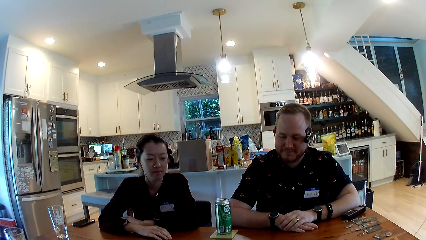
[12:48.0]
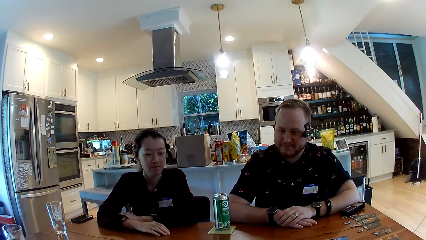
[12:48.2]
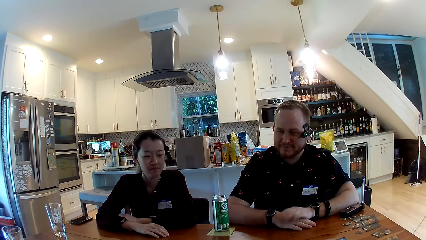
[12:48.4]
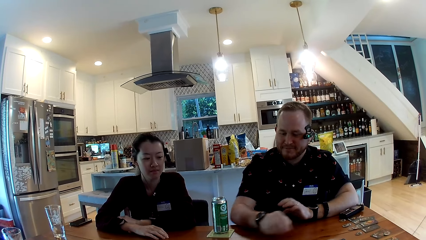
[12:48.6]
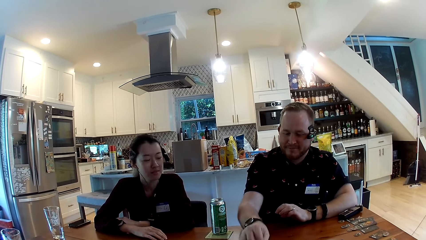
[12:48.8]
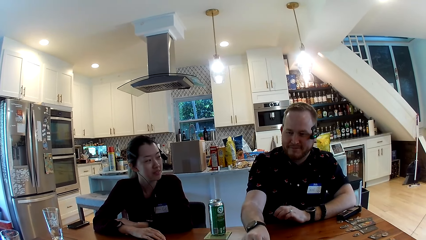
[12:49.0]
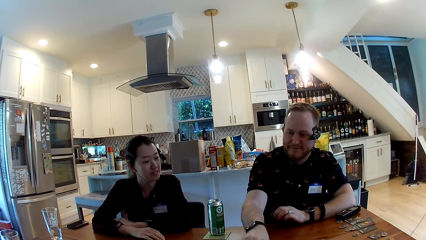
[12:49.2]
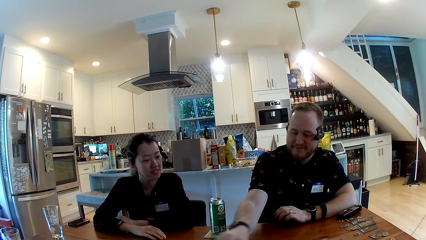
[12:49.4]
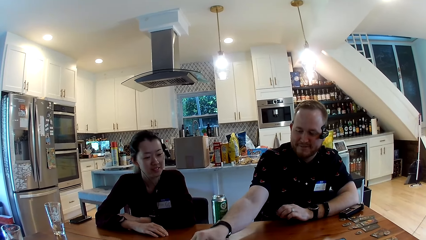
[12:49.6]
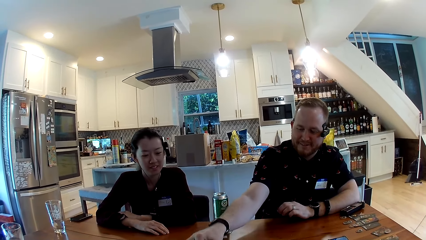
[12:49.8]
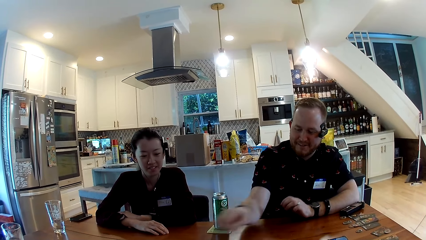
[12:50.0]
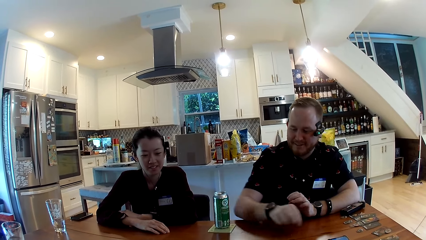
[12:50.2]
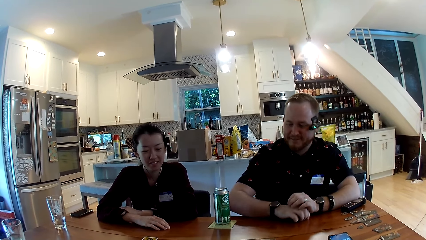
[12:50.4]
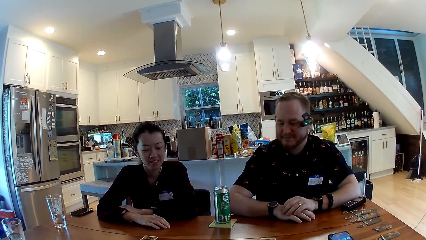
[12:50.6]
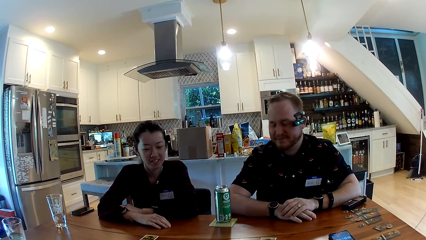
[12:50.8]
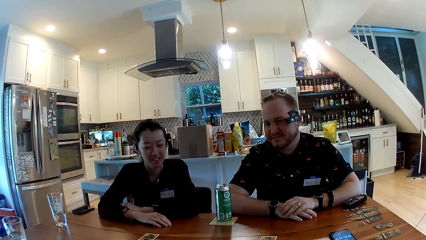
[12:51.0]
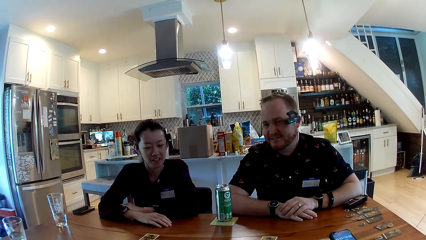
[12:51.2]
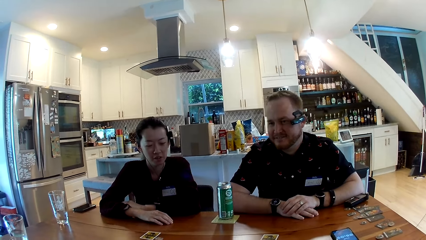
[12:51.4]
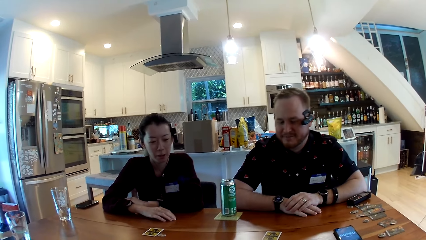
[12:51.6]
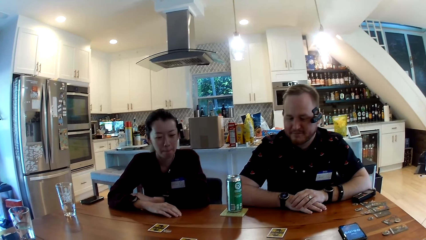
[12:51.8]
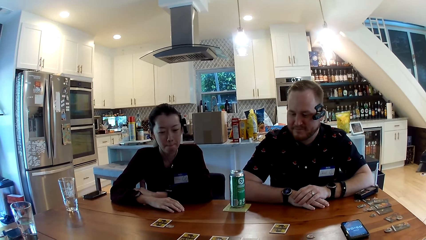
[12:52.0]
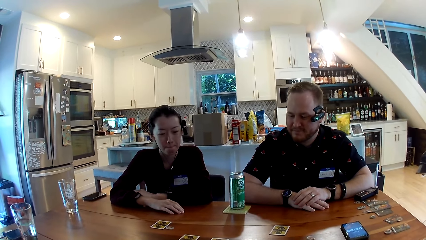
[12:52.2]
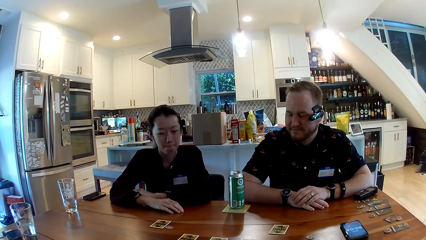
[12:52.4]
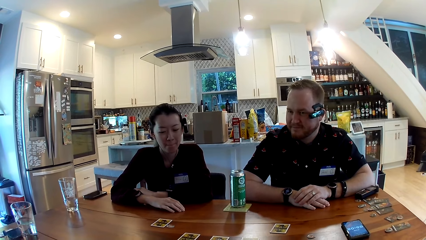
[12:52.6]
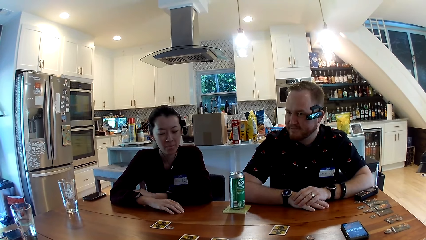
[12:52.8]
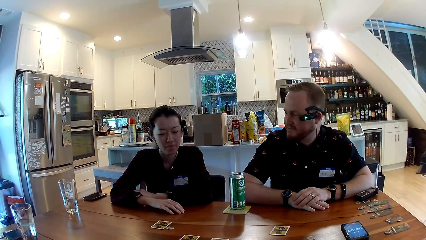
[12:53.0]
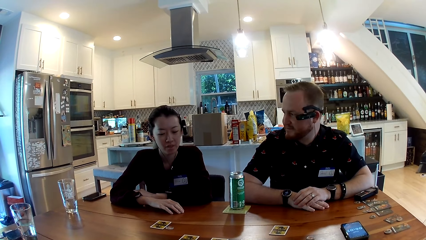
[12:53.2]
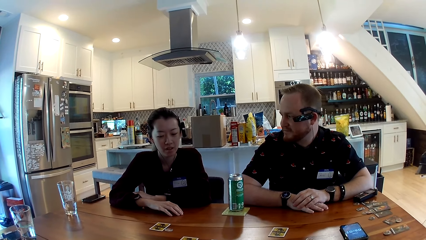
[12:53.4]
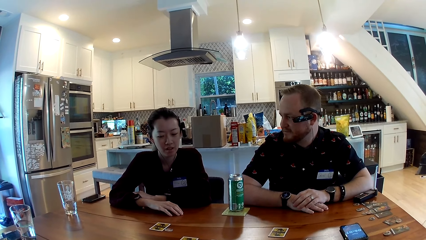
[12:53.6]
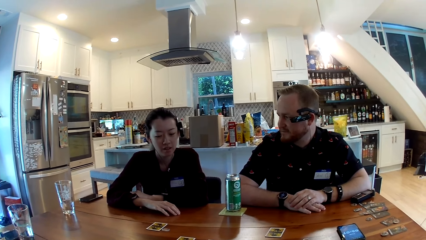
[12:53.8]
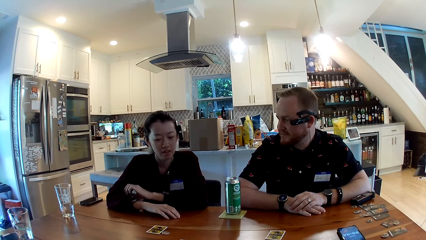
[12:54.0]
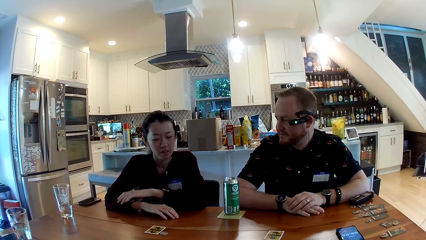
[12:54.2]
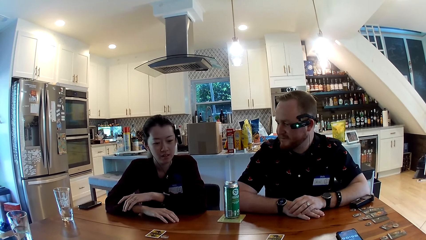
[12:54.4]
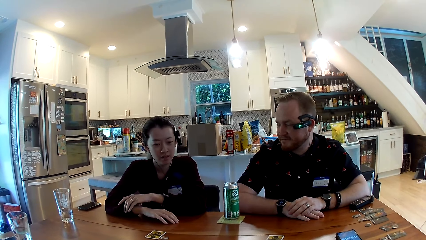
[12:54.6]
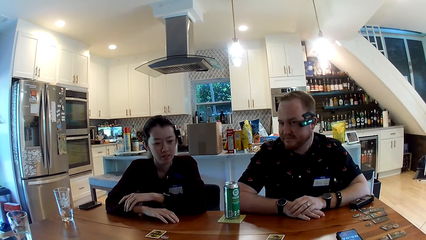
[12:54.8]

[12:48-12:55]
The man moves a card on the table with his right hand.

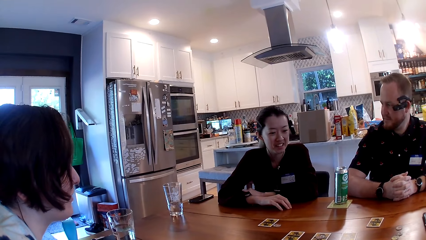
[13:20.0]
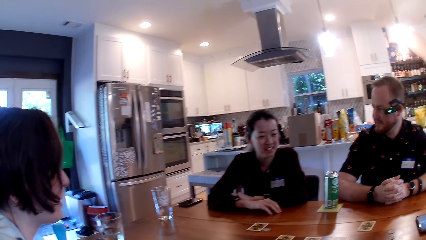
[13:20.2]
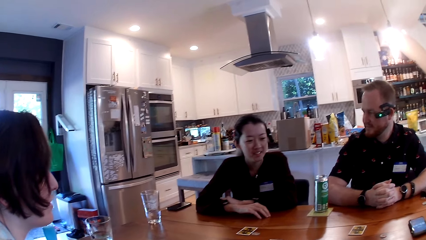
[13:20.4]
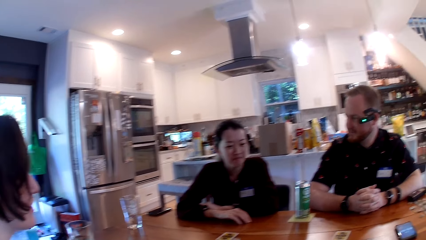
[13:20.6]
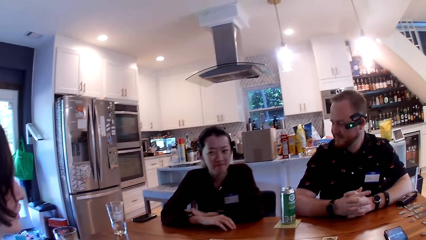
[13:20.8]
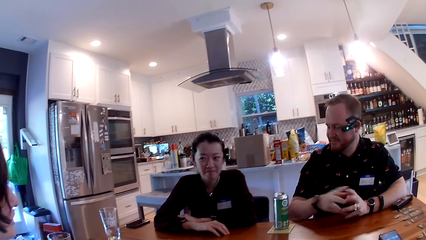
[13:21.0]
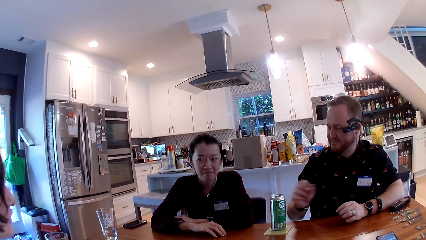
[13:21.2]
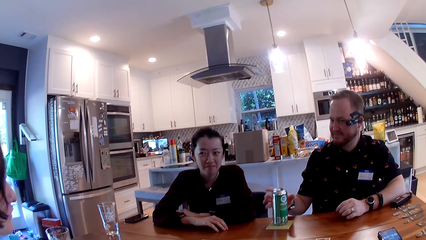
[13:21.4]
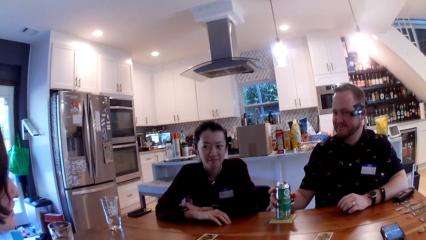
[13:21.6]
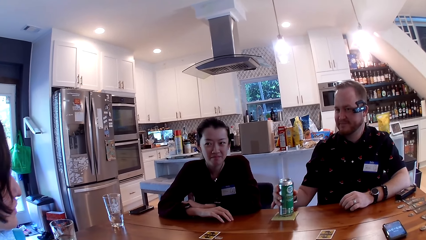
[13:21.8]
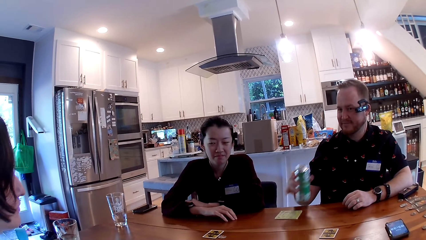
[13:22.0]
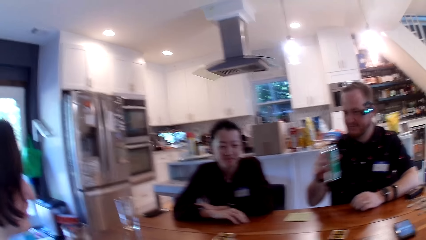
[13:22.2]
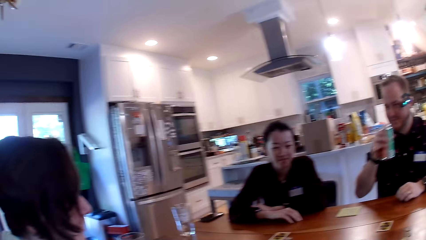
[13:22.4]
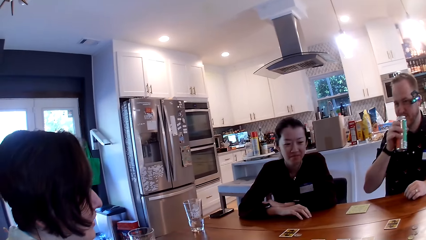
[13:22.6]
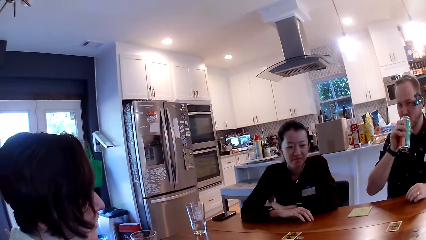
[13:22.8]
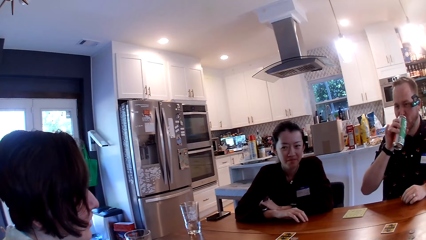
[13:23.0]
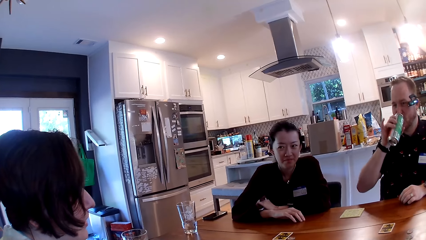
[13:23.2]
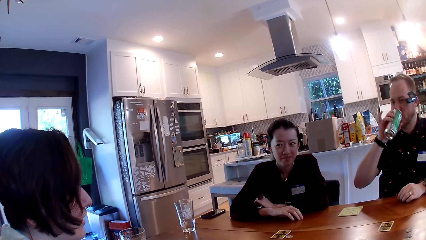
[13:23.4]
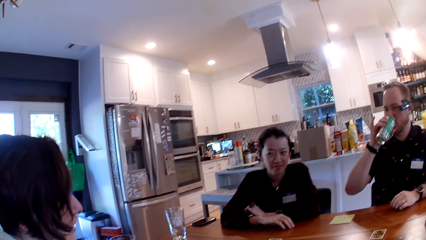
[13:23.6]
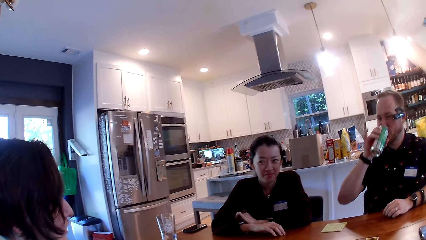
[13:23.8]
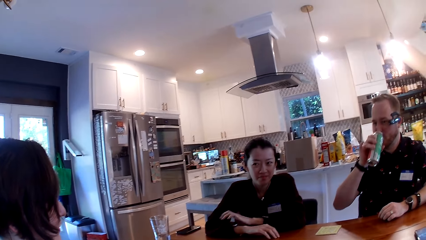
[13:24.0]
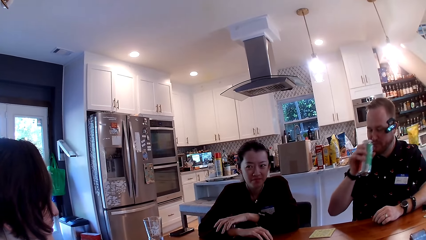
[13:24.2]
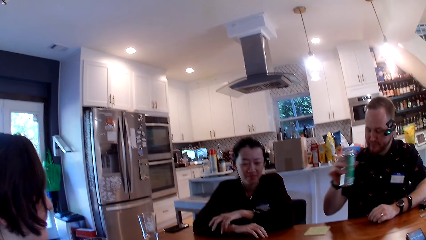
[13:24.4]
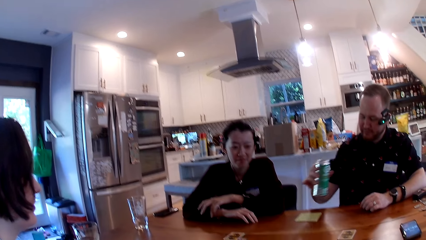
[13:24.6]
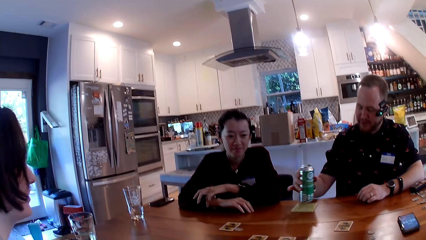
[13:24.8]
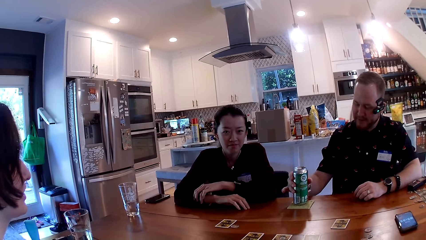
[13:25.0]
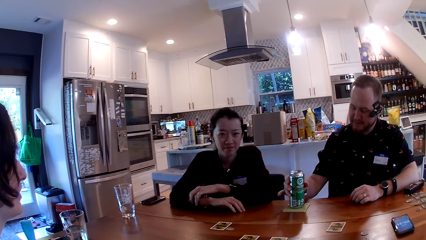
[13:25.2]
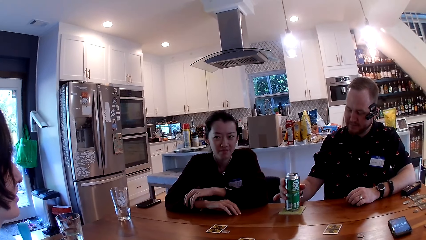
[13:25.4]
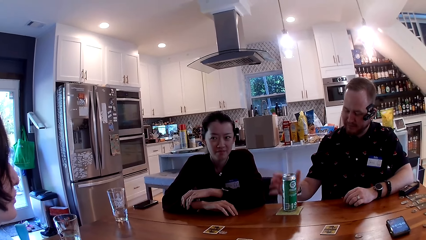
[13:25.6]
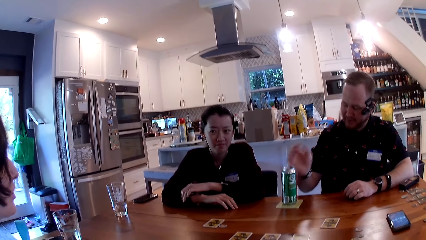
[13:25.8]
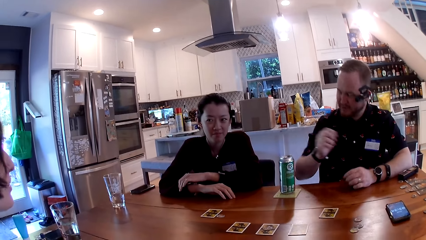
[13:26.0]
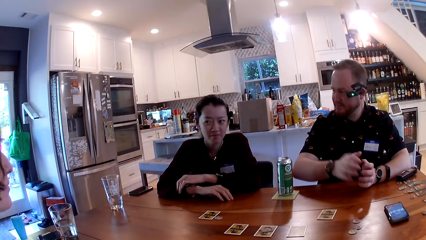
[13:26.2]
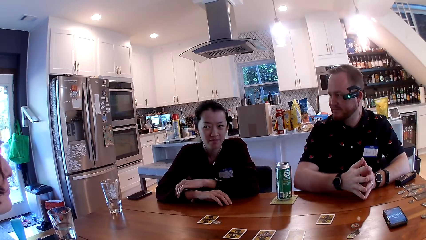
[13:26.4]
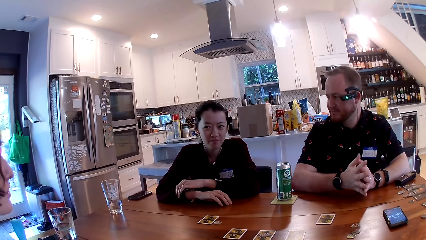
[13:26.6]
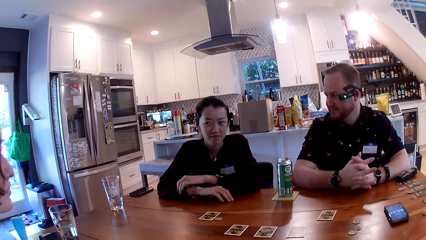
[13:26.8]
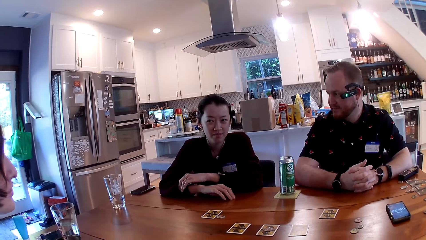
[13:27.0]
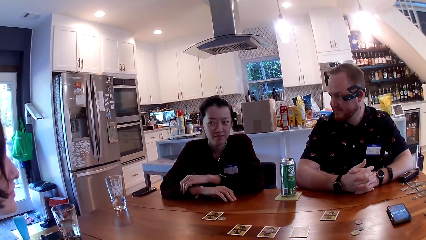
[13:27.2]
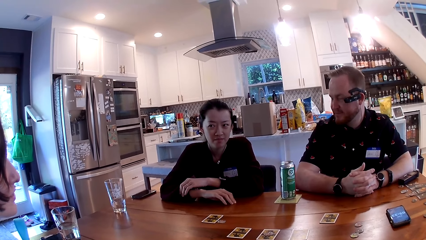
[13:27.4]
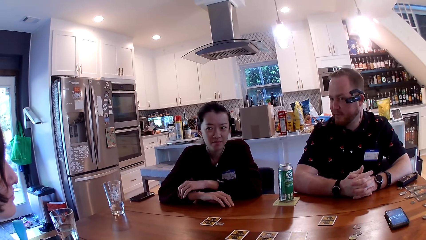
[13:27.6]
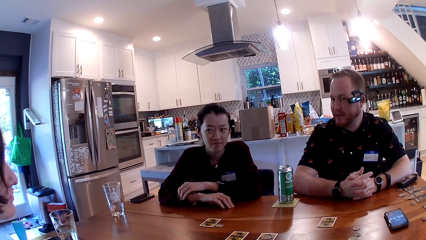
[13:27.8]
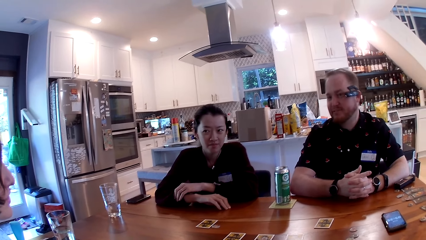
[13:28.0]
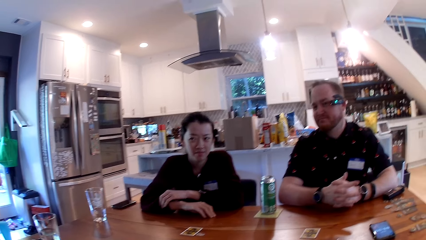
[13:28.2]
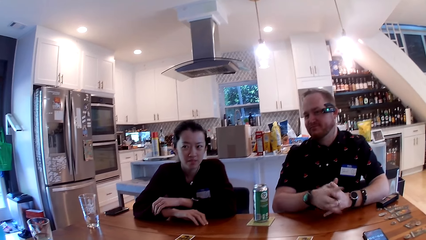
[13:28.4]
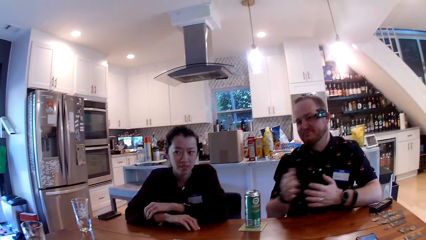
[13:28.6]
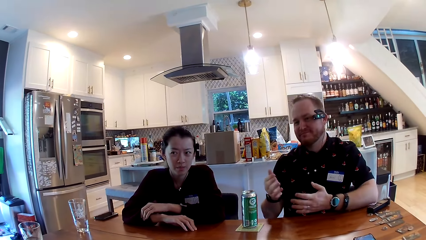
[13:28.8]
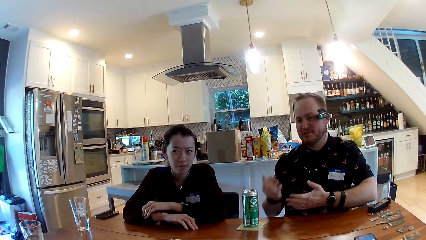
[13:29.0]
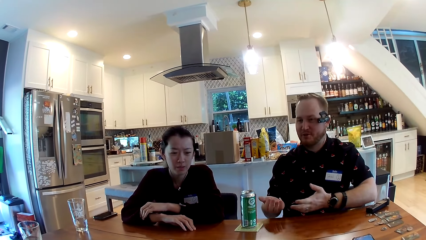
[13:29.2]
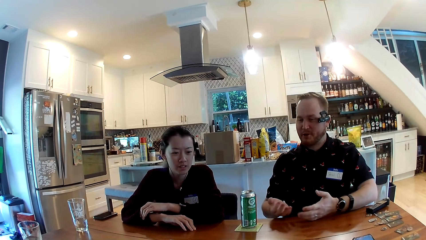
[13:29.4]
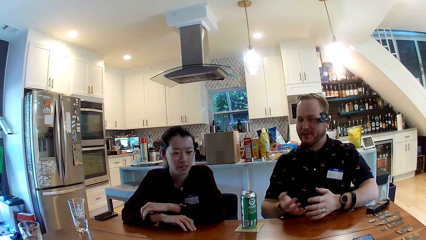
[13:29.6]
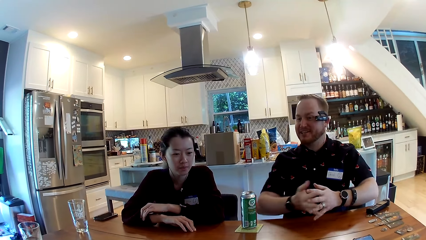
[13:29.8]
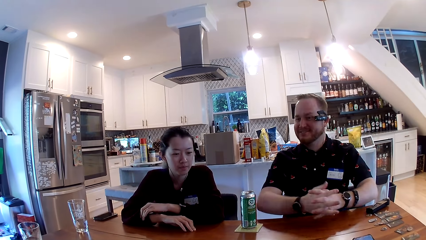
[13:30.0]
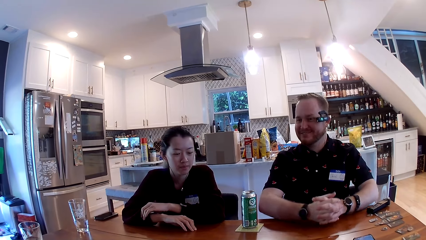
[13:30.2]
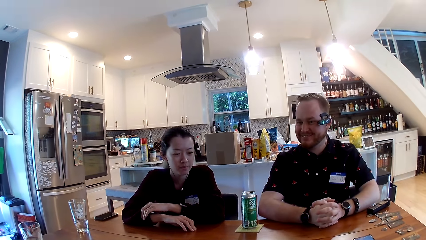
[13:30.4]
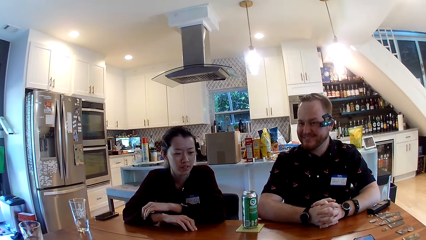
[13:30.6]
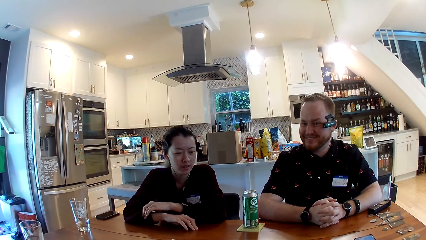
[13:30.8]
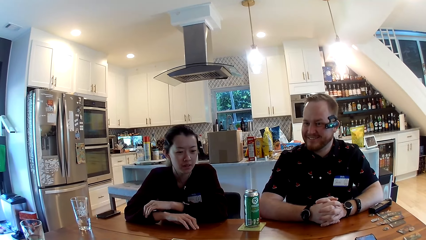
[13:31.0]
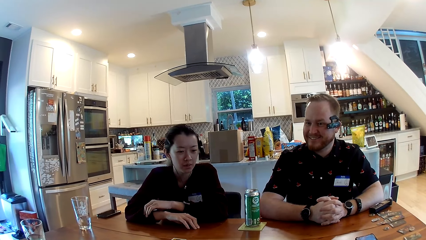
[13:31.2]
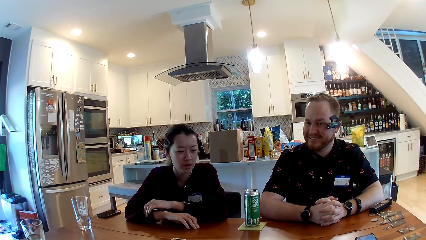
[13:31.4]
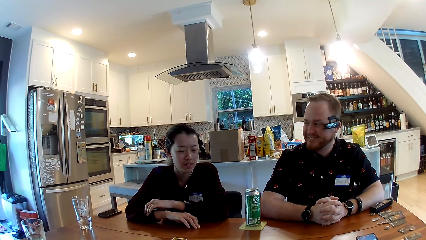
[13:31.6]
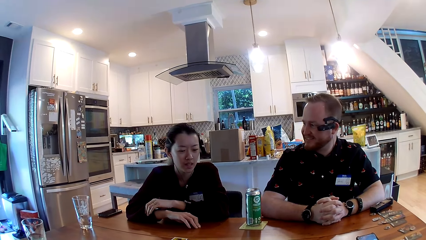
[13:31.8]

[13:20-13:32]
The man takes a canned drink from the table with his right hand. The man holds the canned drink or bottle. The man drinks the canned drink in his right hand. The man puts the canned drink on the table with his right hand.
